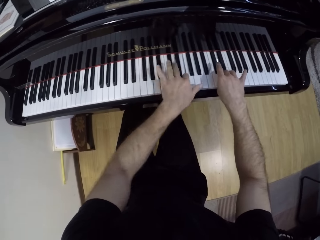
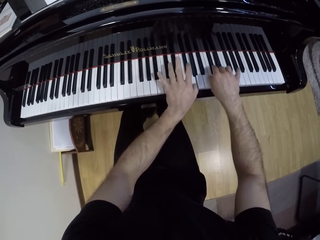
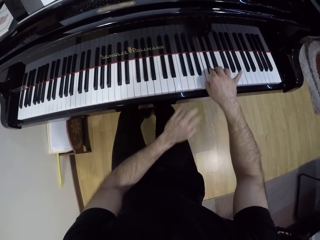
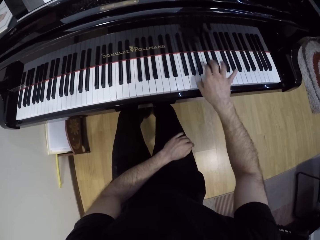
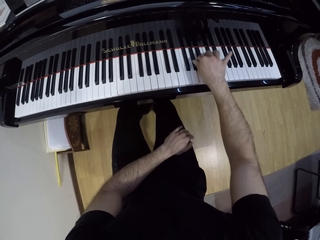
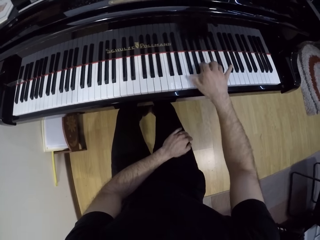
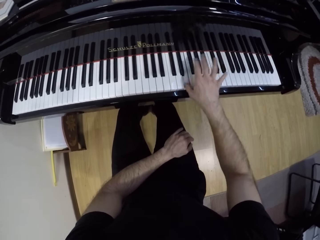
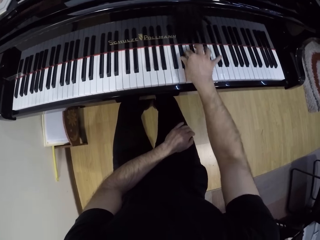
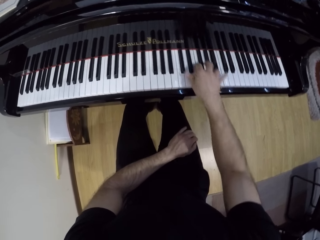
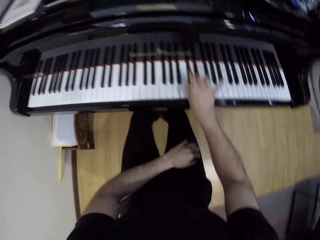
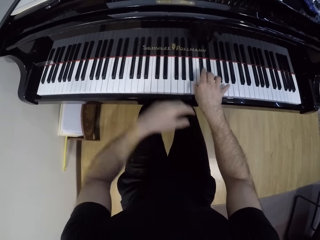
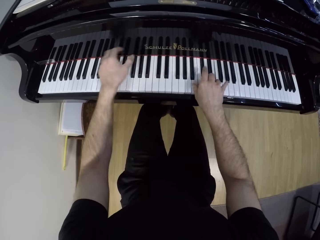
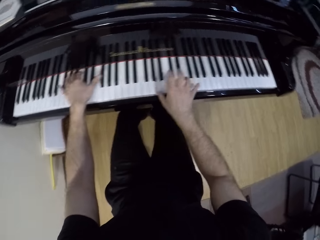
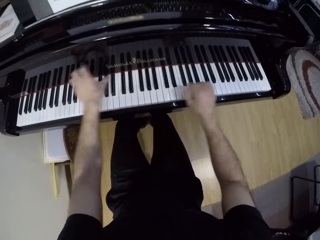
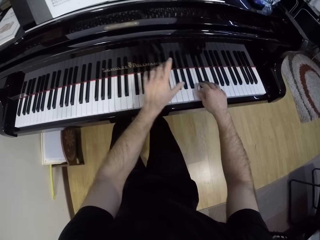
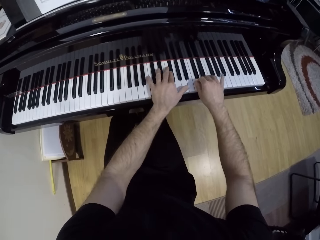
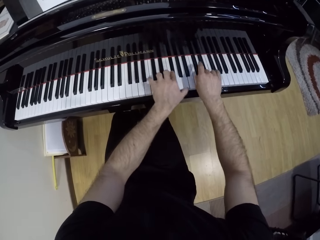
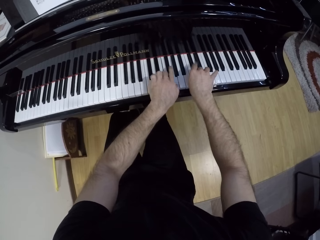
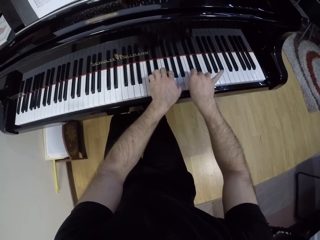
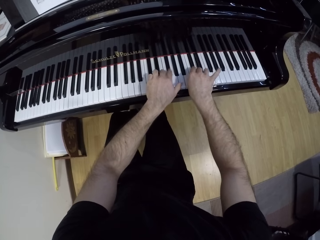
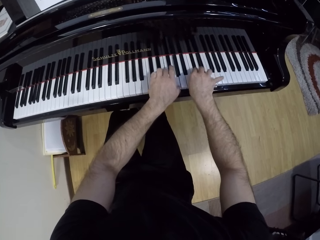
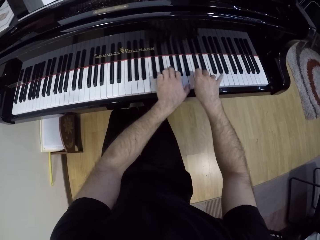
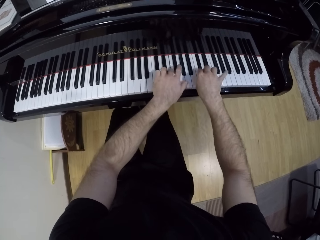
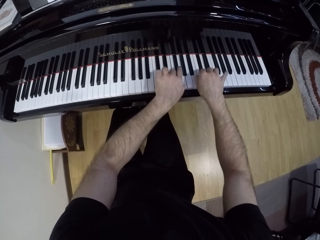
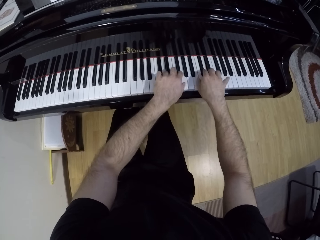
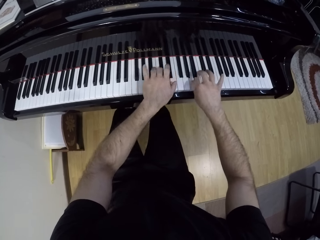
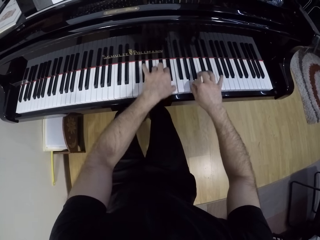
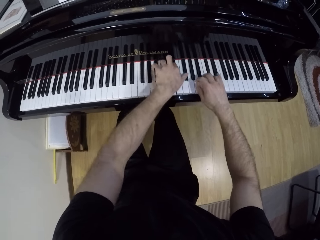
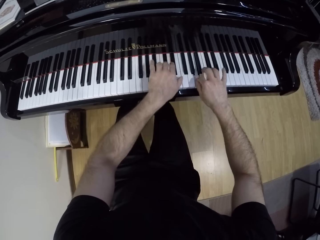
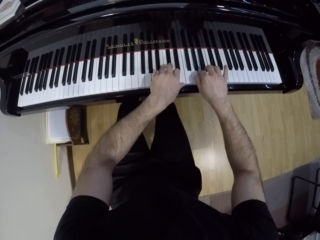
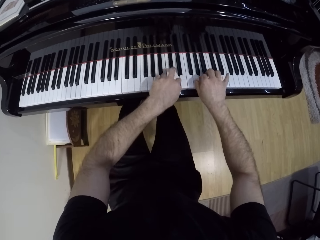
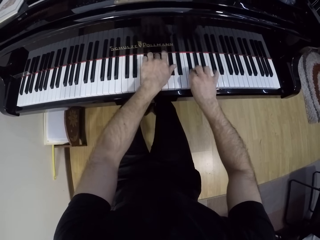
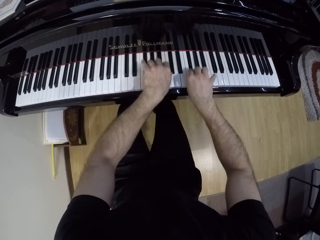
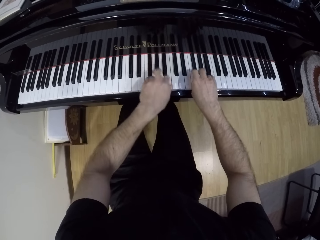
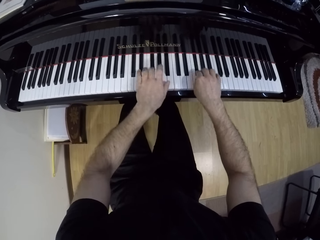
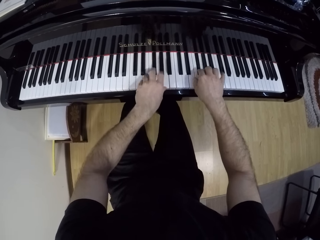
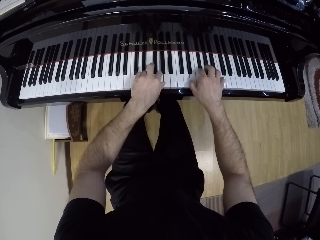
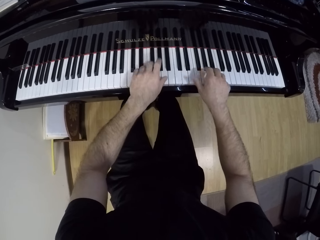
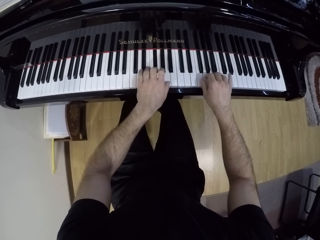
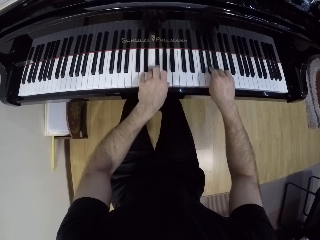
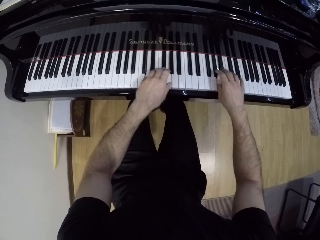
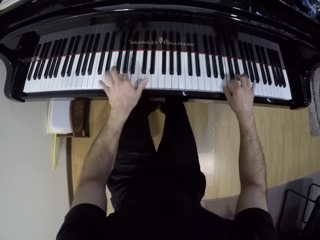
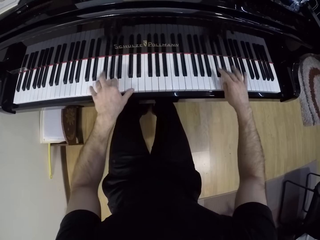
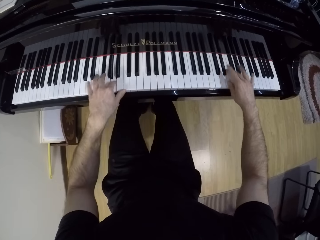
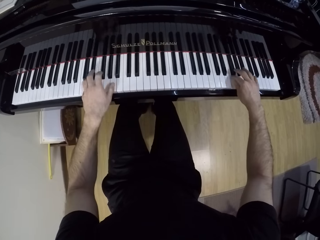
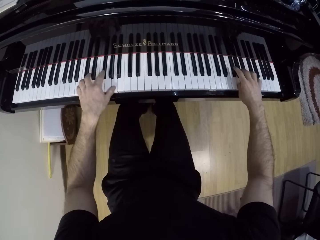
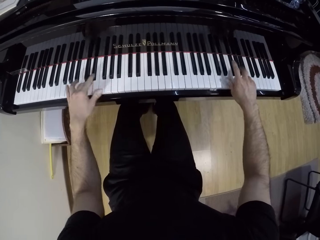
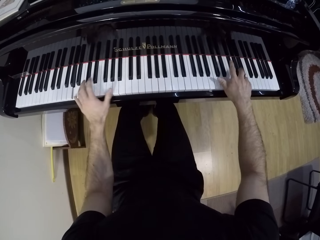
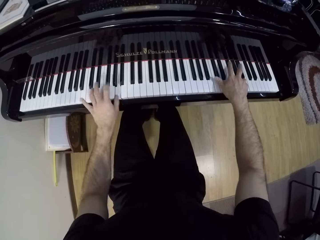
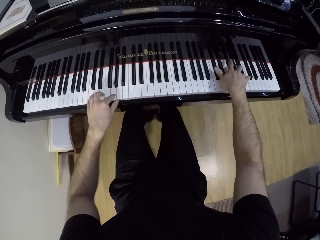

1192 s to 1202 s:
The camera wearer plays the grand piano with his right hand. He puts the left hand on the leg. He plays the grand piano with both hands.

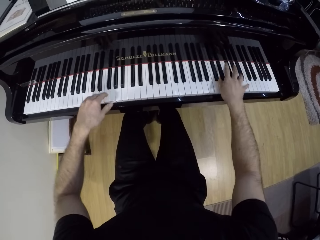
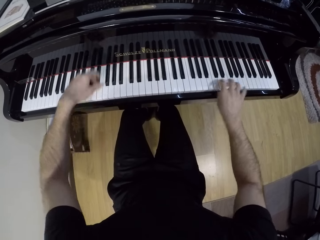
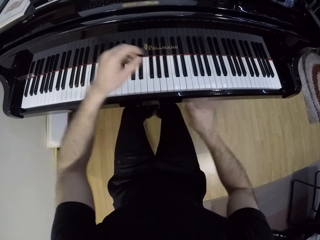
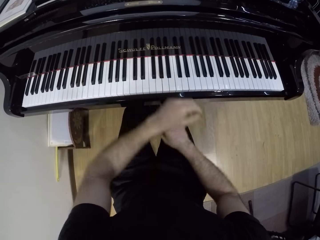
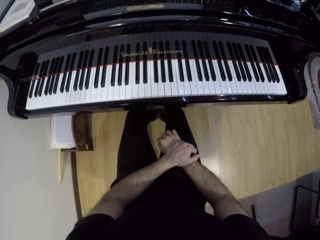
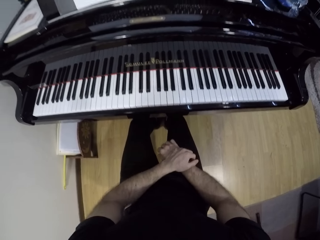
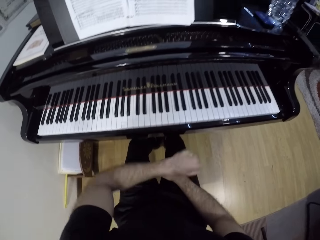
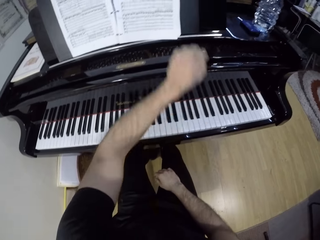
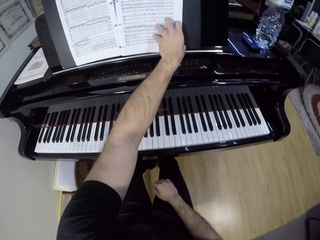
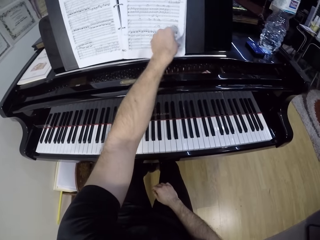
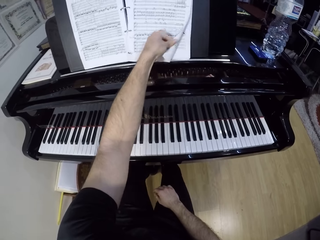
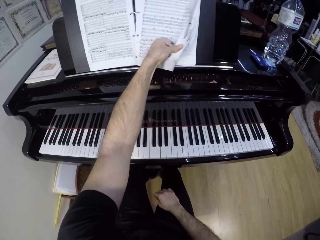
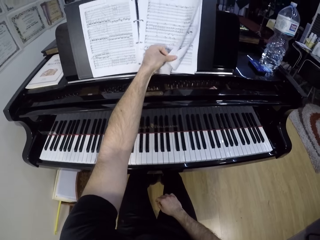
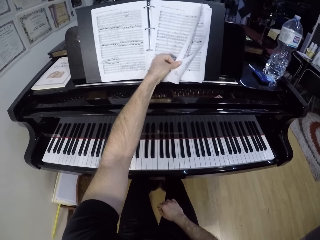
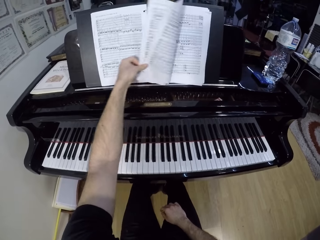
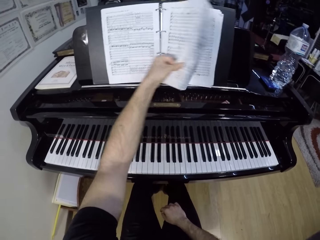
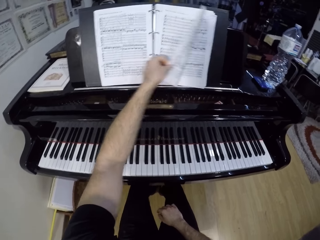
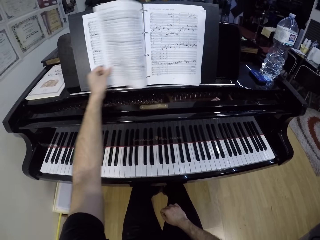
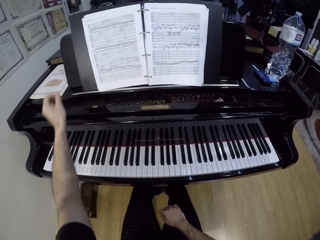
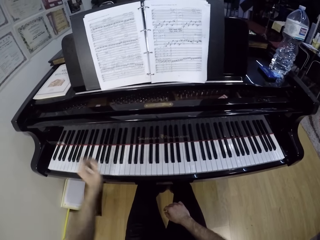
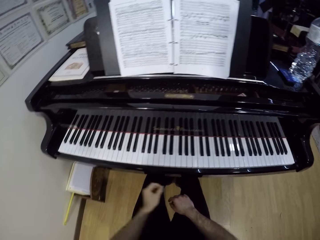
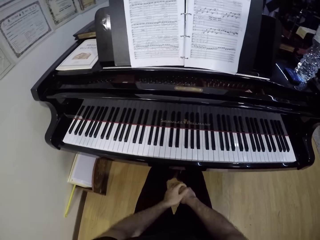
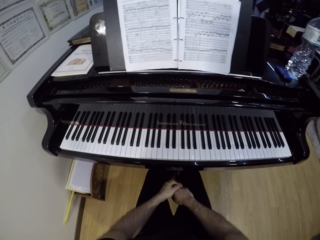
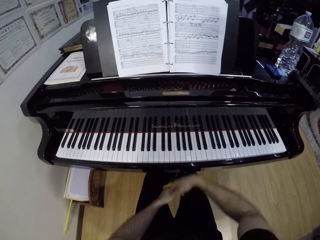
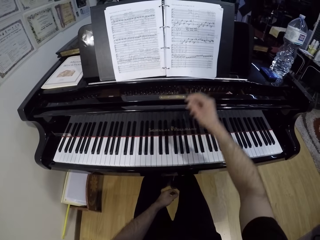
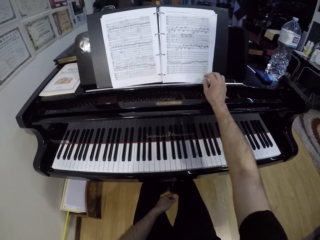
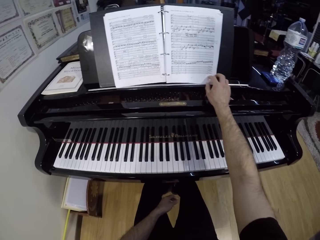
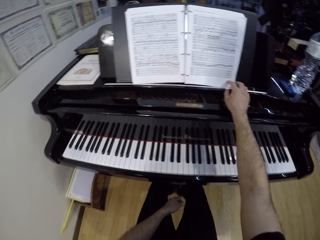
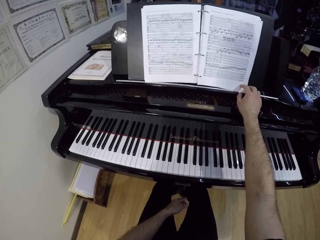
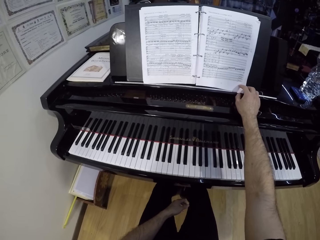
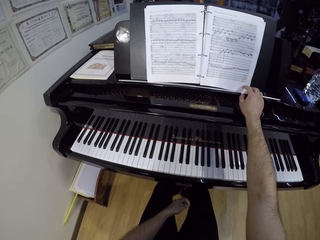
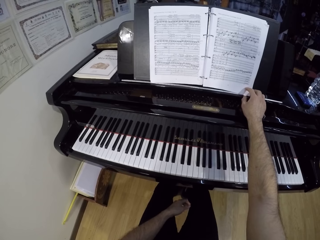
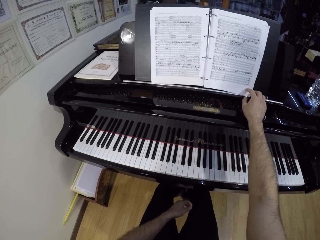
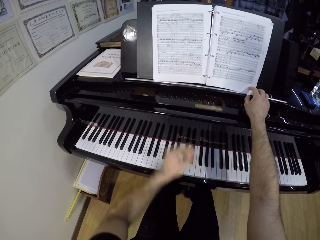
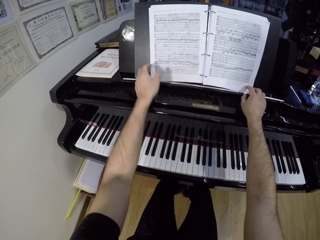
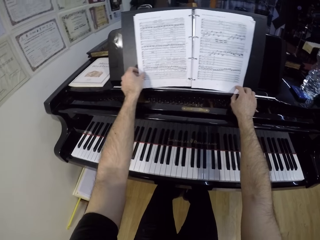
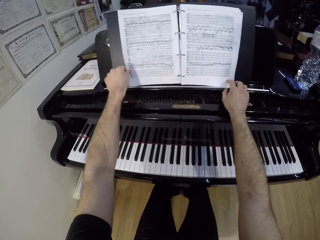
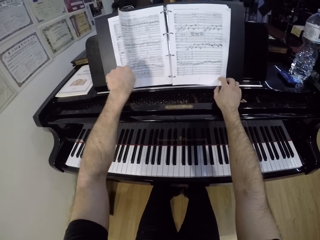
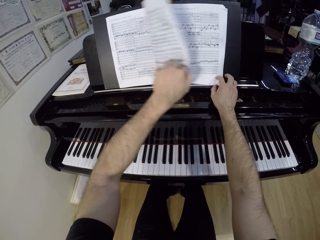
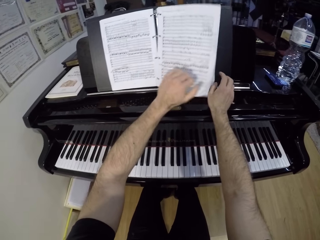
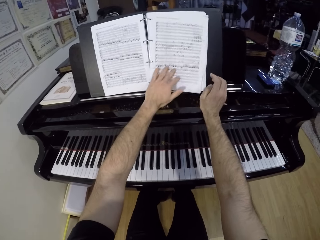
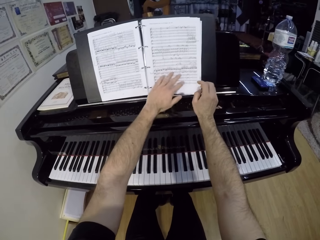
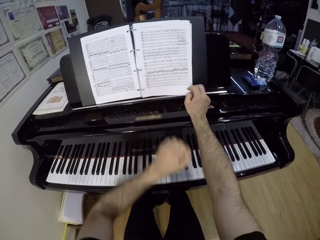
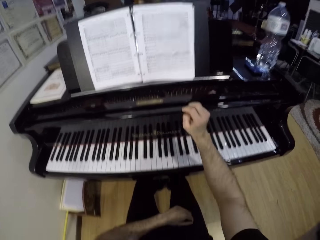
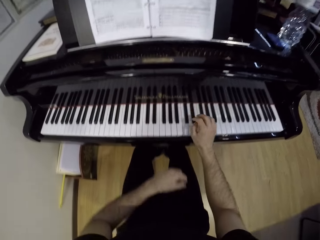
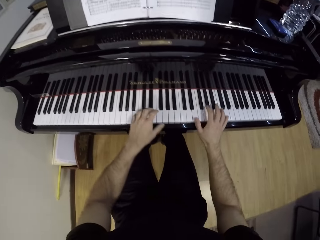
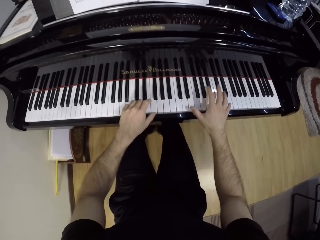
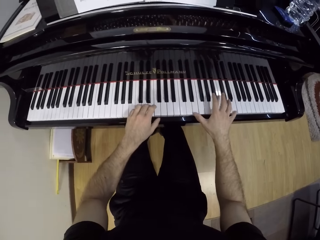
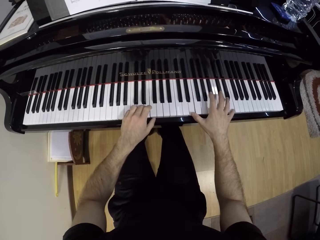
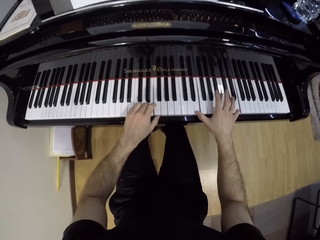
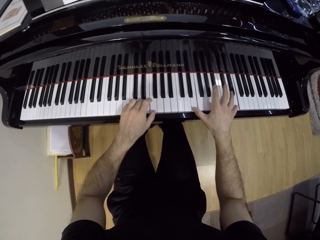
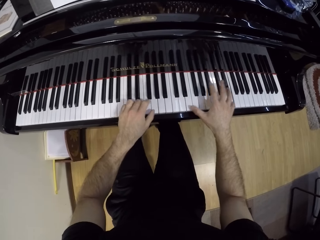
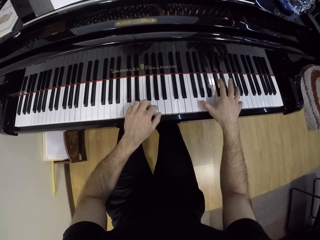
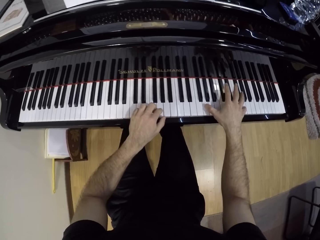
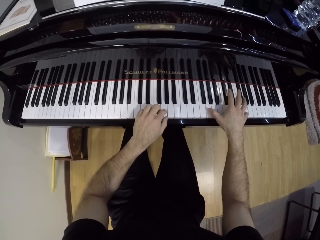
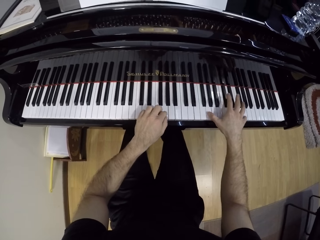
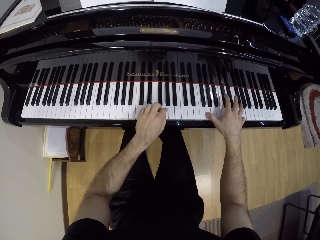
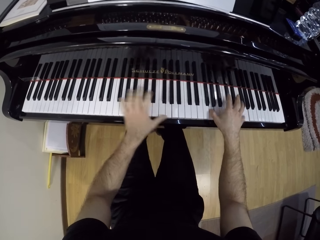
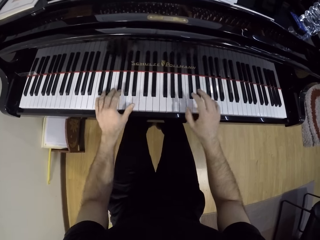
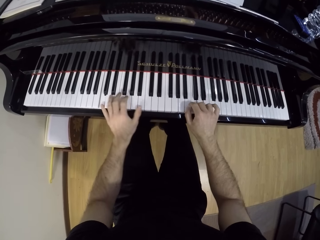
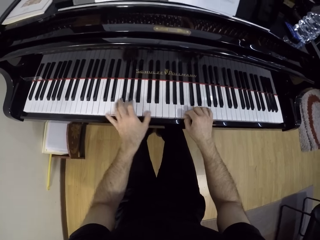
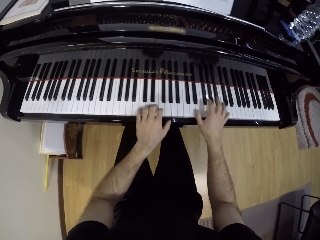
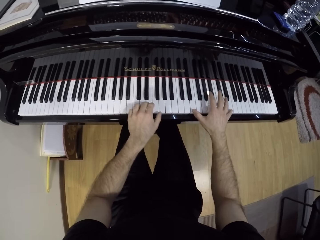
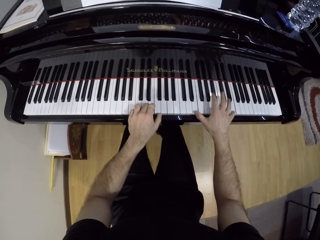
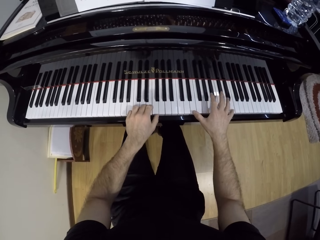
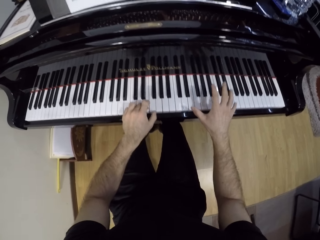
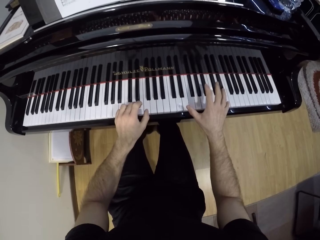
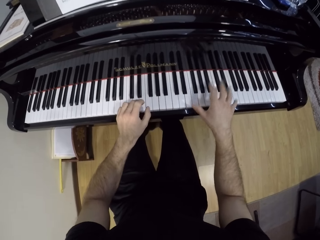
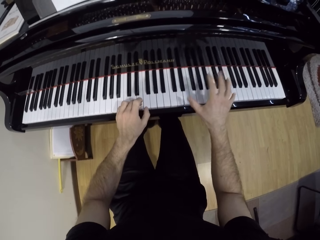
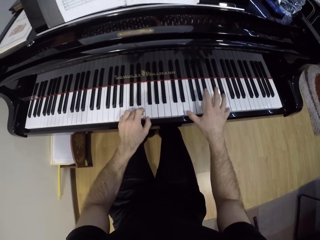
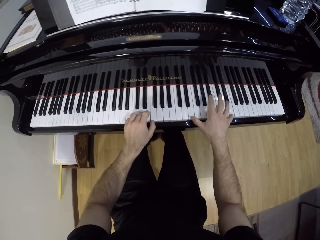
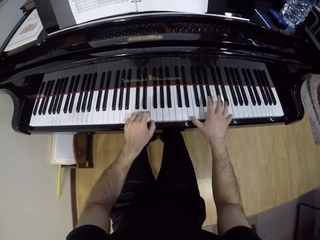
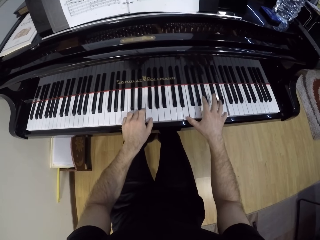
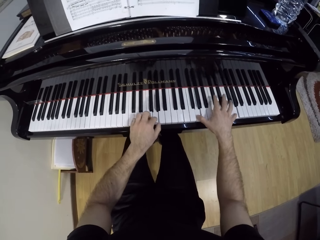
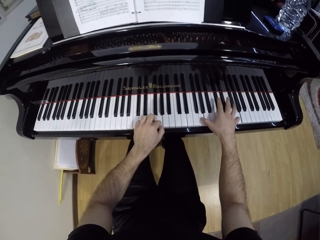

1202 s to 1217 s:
The camera wearer holds the hands together. He flips the page of the music manuscript or book with his left hand. He looks at the book. He touches the music manuscript with his right hand. He flips the page of the music manuscript with his left hand. He plays the grand piano with both hands.
